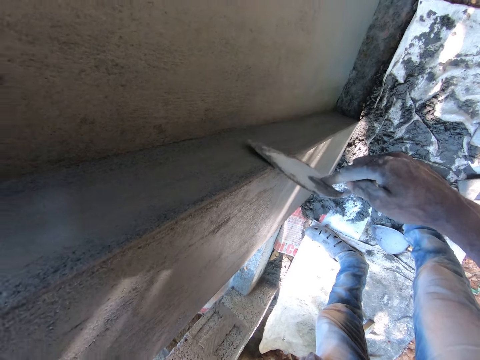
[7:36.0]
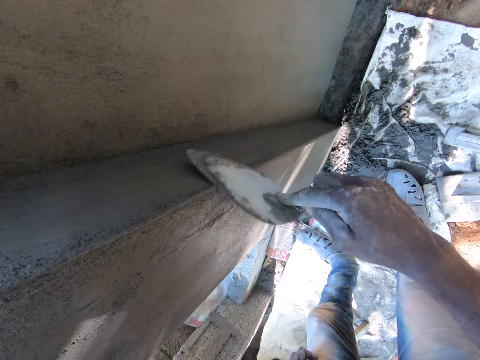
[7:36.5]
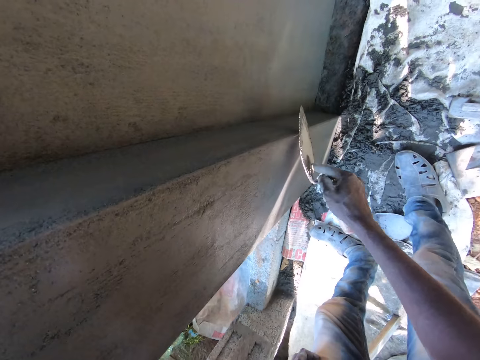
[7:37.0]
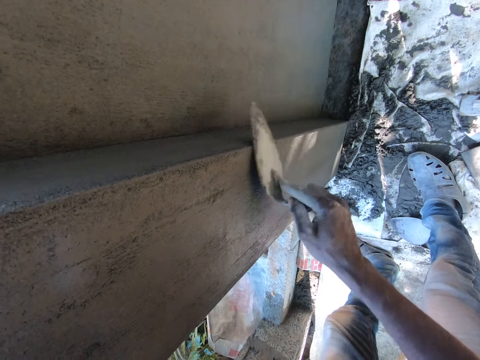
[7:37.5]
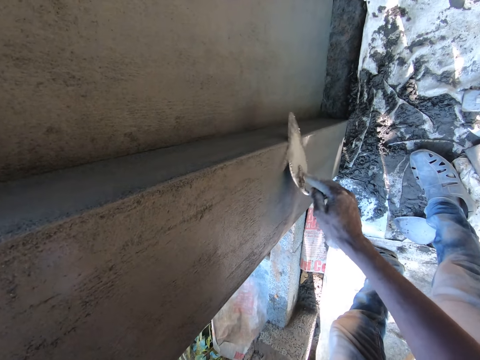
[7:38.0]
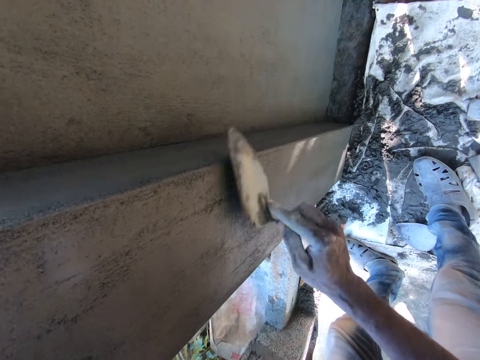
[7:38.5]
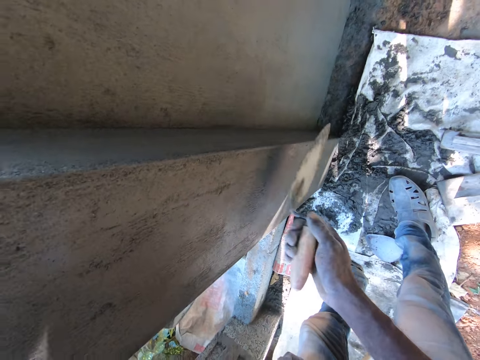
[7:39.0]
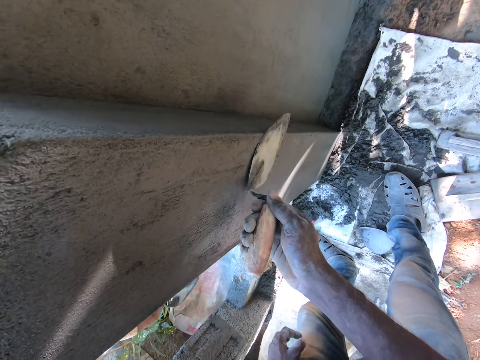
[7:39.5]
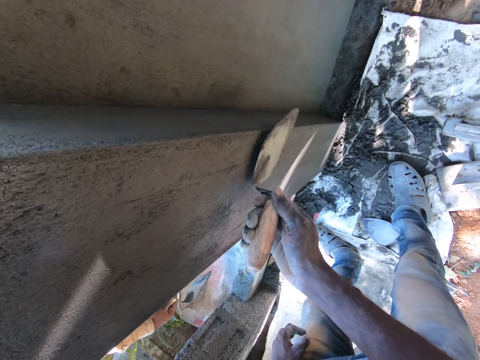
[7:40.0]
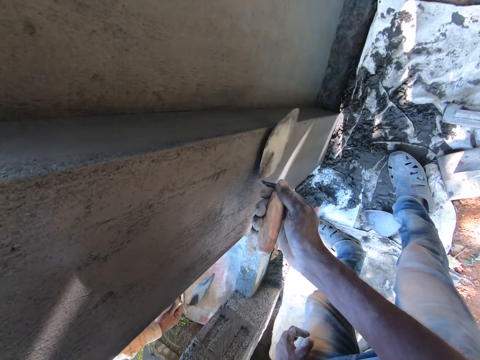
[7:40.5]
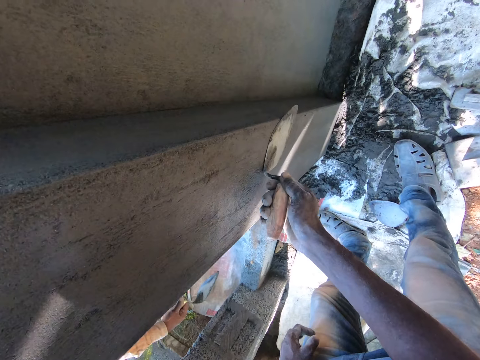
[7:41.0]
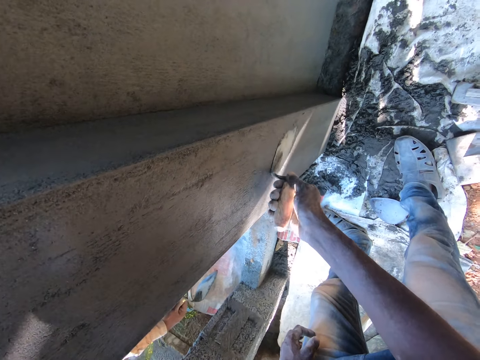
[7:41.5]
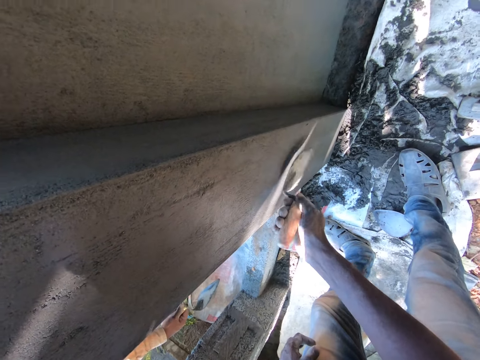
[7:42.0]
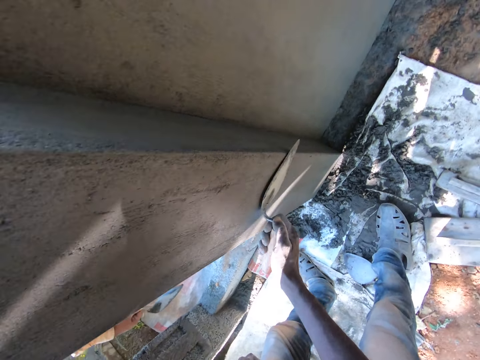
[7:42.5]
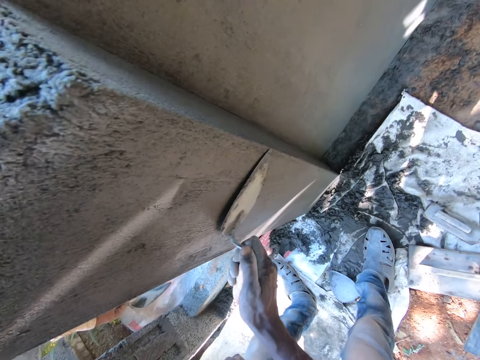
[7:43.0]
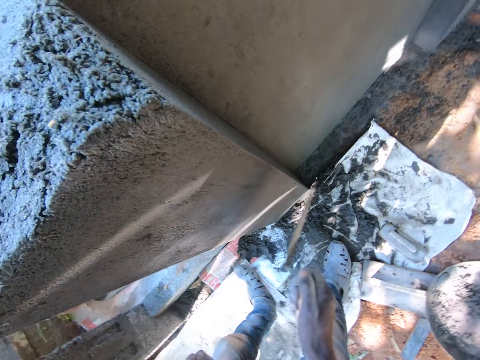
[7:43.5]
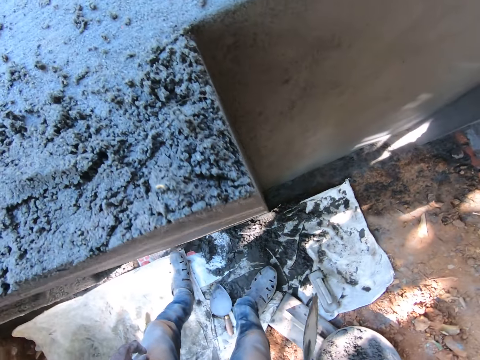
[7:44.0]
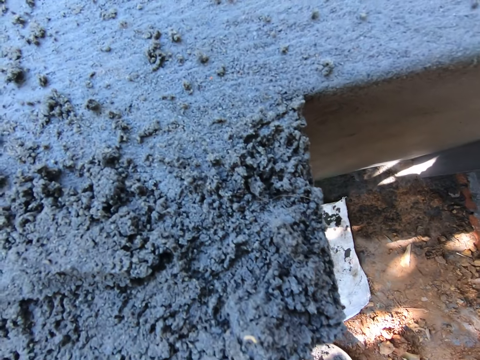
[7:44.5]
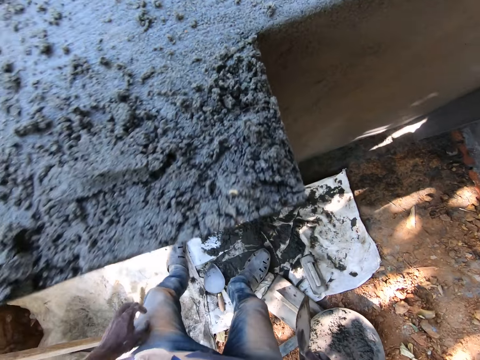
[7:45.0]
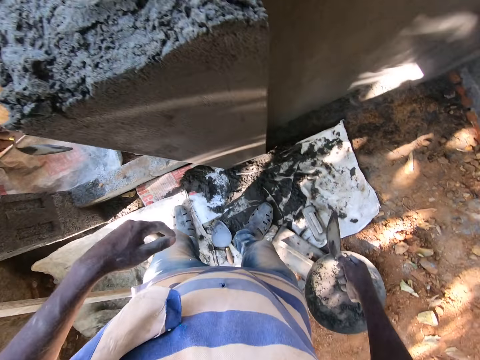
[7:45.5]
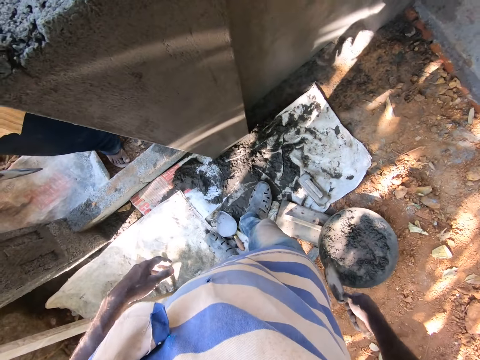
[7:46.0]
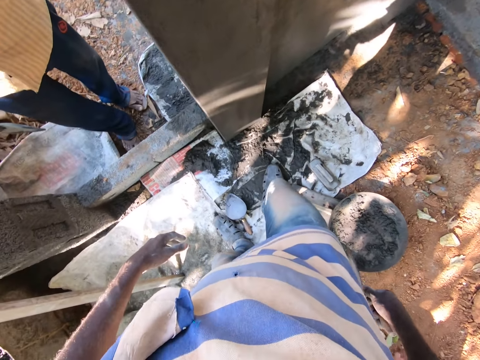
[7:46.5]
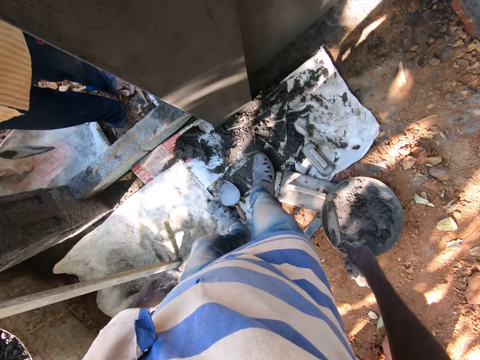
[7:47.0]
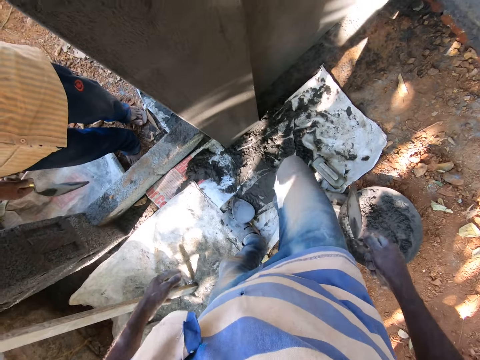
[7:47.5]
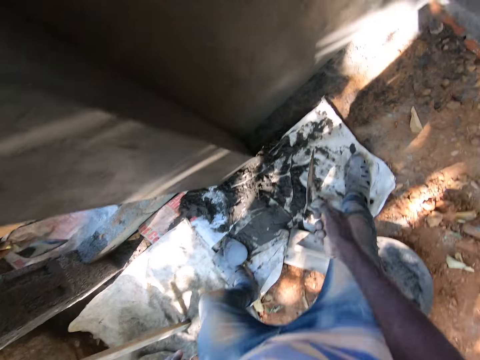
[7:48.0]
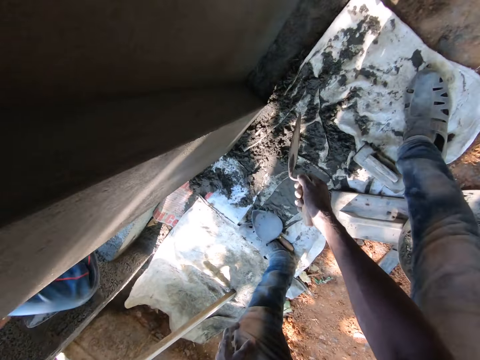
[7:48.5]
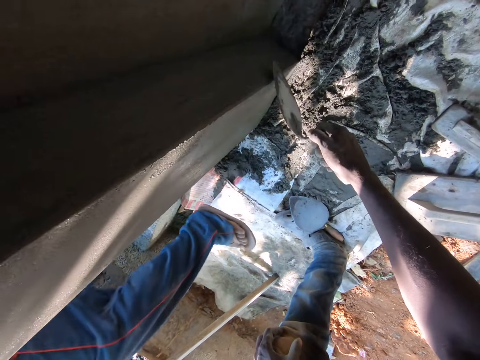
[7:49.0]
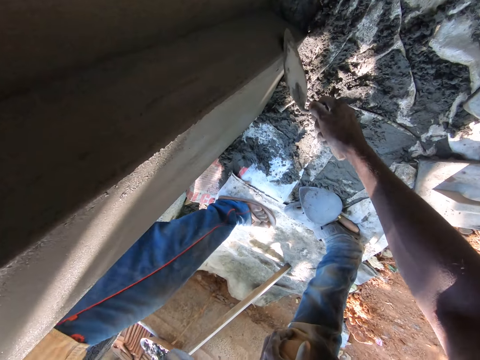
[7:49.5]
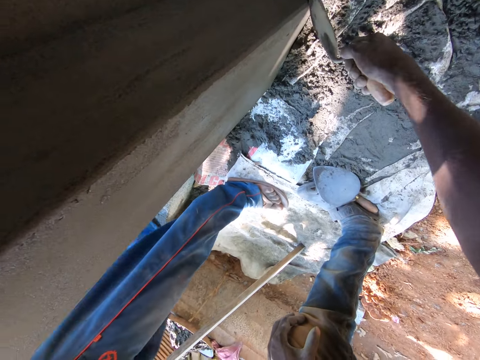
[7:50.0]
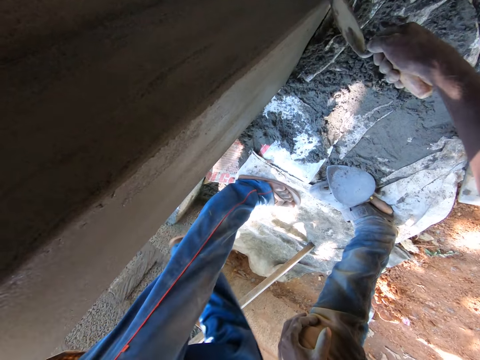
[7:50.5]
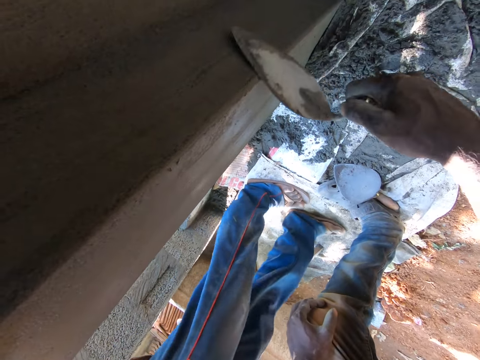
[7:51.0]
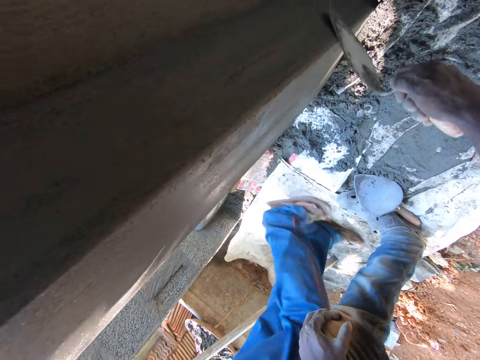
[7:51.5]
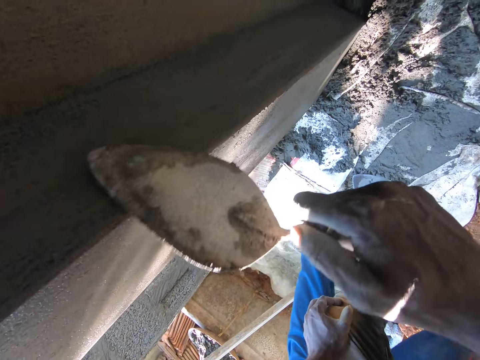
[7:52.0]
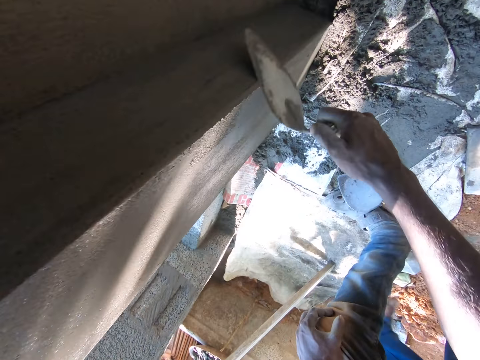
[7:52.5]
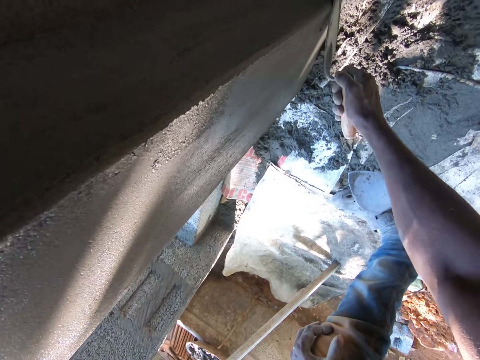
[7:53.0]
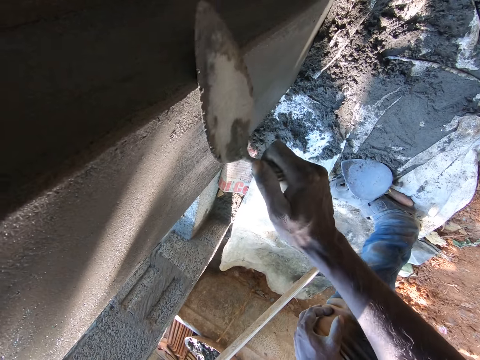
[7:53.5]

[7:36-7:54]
The camera wearer removes a trowel from the column. They move backward. They smoothen the column with the trowel.

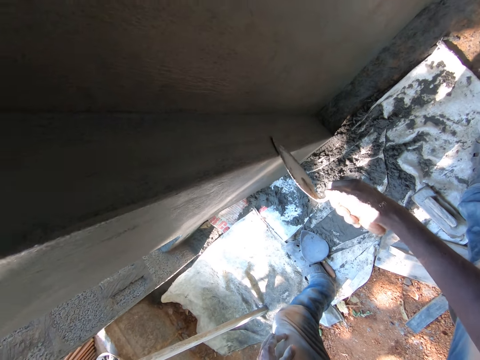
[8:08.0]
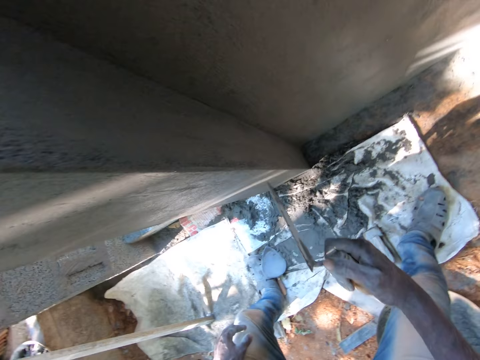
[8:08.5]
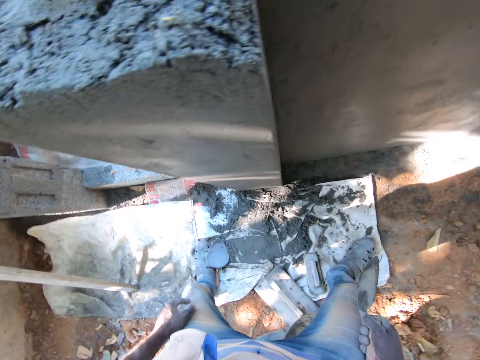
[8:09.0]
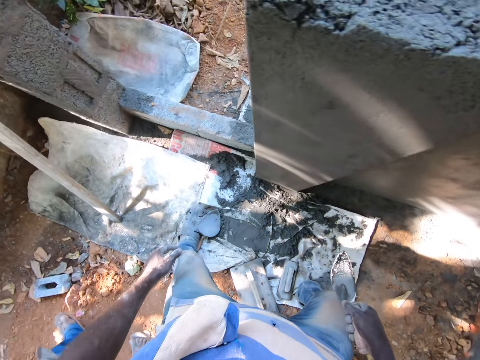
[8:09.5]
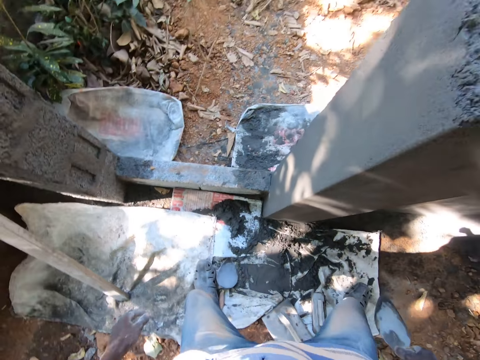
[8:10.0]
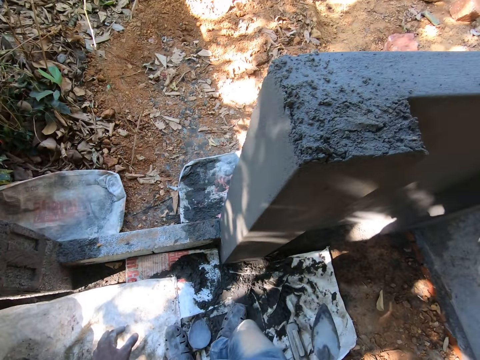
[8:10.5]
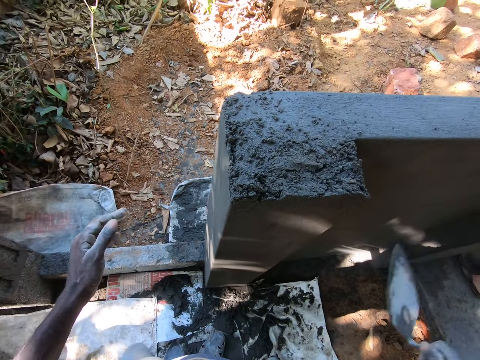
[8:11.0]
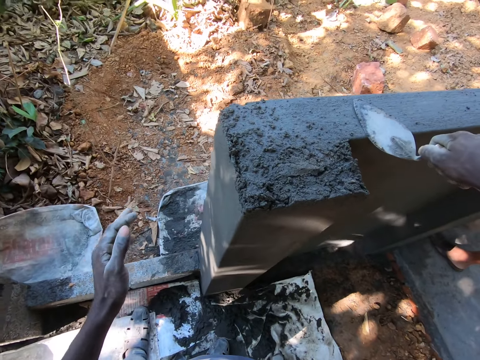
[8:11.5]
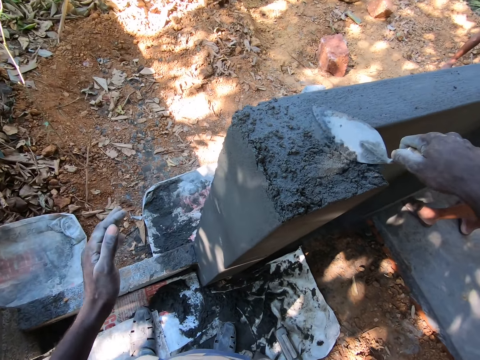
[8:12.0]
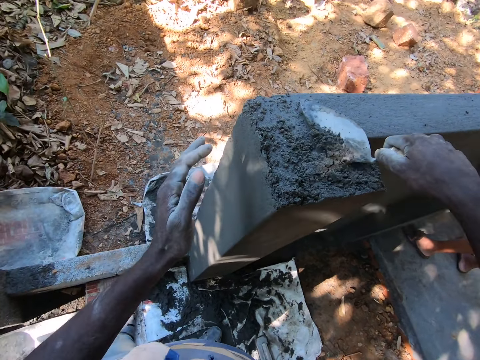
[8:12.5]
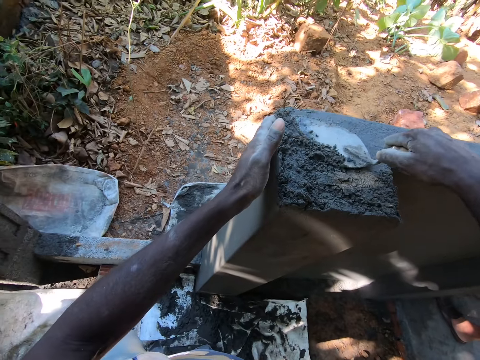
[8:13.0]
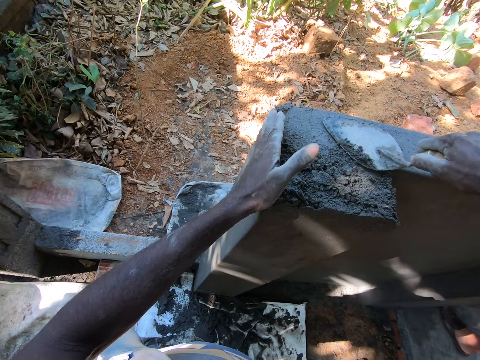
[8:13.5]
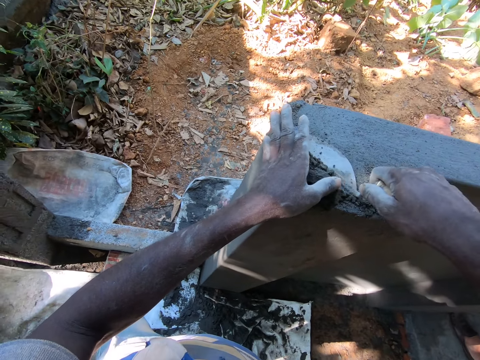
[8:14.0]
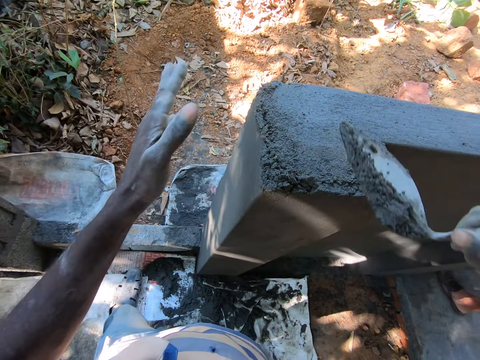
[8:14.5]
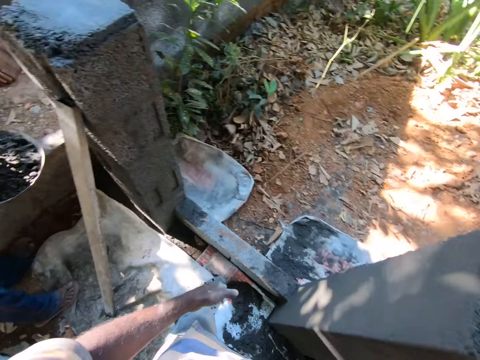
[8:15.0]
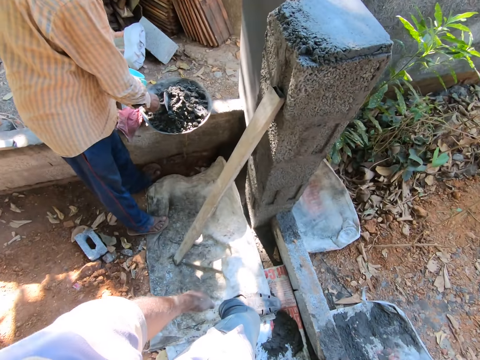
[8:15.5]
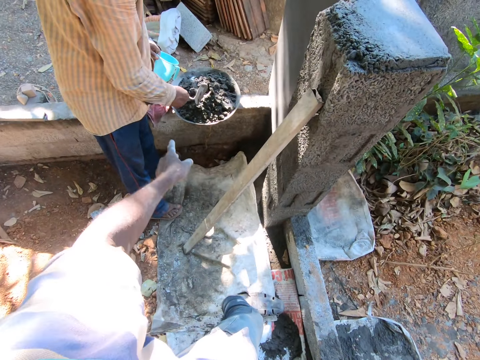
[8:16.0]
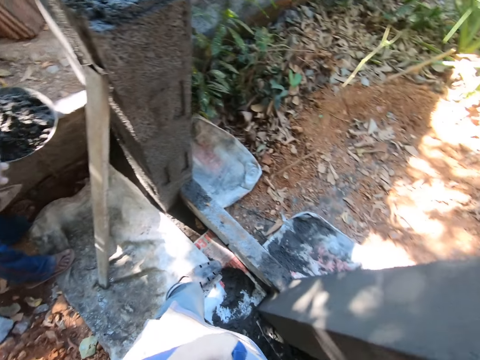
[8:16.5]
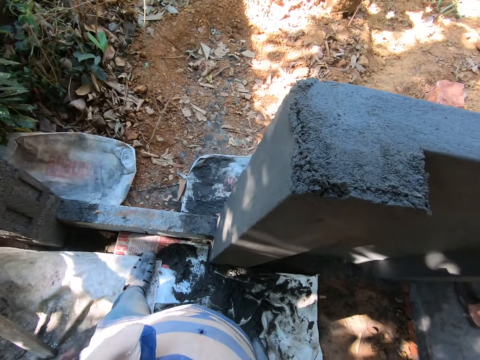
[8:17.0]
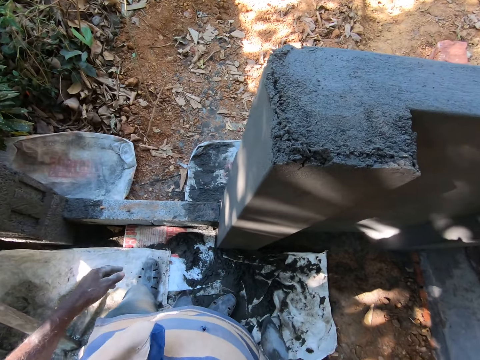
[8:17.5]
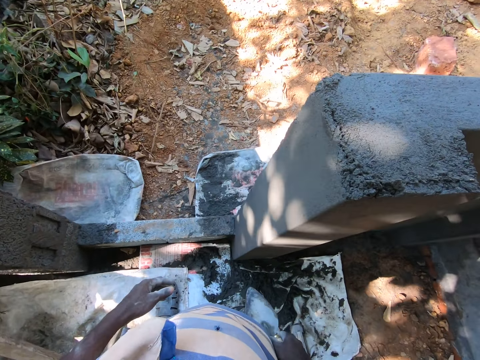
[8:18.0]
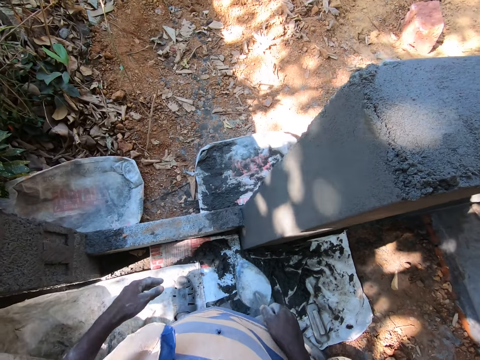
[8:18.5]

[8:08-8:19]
The camera wearer removes a trowel from the column. He makes a step. He clears some concrete on the wall with the steel hand trowel in his right hand. He places his left hand at the edge of the wall. He packs the concrete from the wall with the steel hand trowel in his right hand. He throws the concrete down. A man mixes some concrete in a pan with a steel hand trowel in his right hand. The camera wearer interacts with the man. He flaps the hand and lowers the hand.
